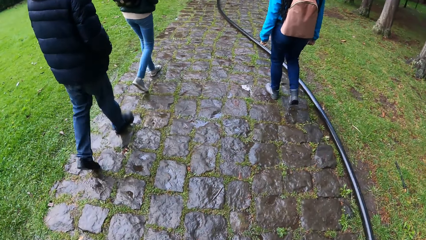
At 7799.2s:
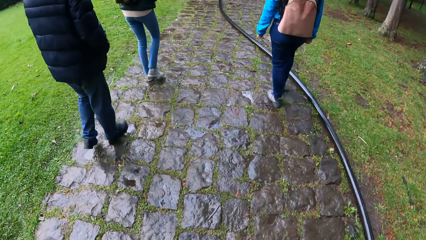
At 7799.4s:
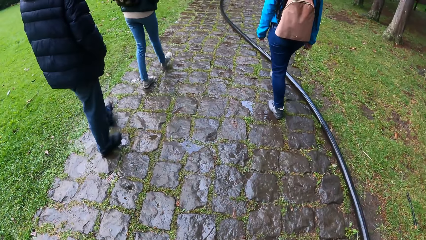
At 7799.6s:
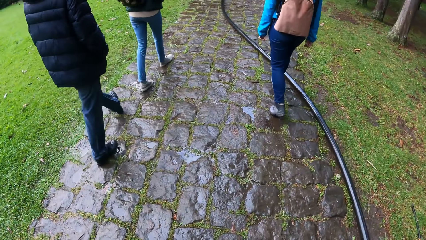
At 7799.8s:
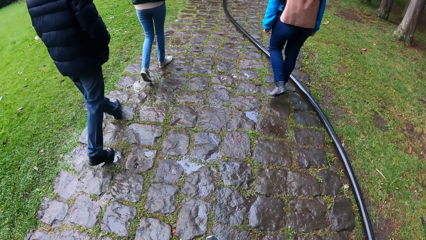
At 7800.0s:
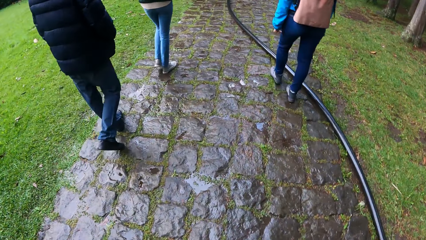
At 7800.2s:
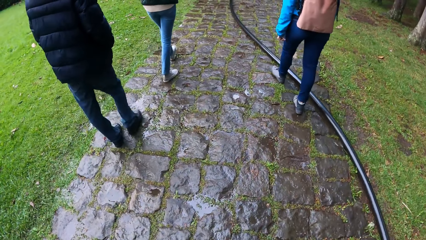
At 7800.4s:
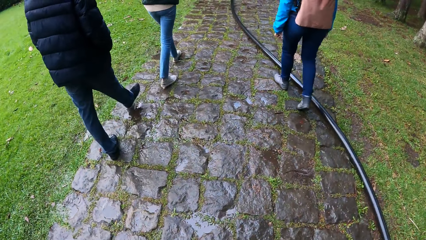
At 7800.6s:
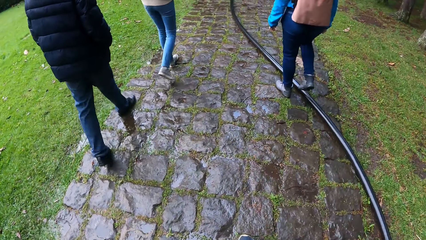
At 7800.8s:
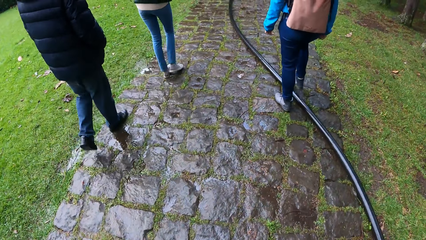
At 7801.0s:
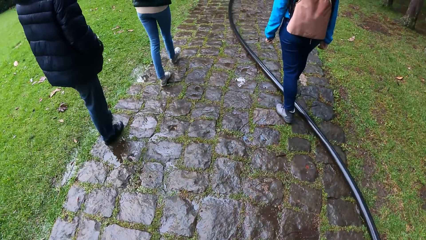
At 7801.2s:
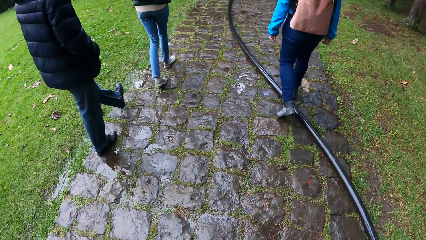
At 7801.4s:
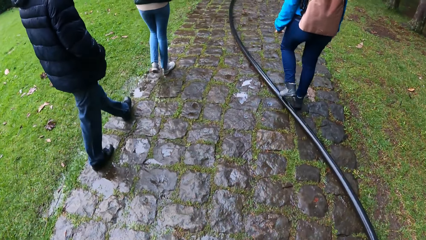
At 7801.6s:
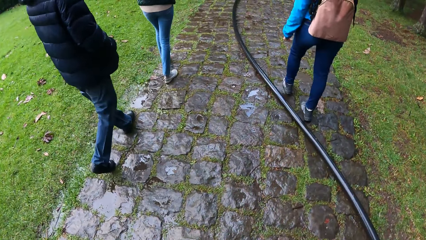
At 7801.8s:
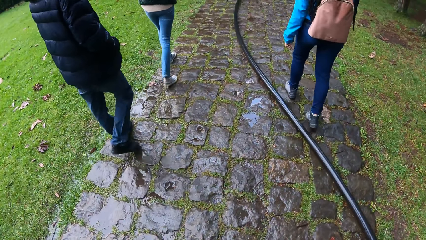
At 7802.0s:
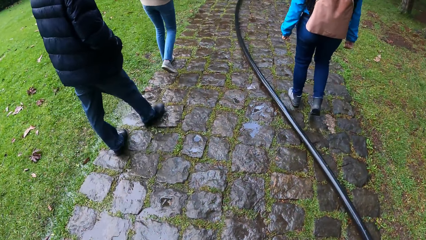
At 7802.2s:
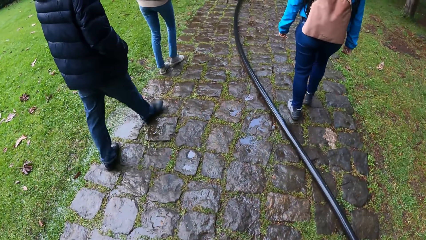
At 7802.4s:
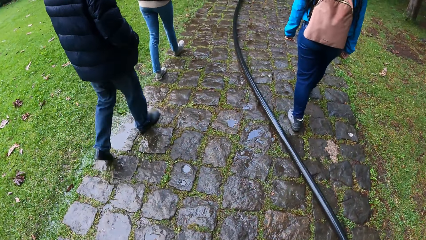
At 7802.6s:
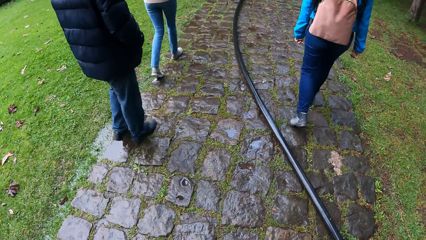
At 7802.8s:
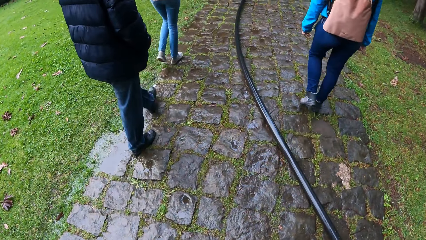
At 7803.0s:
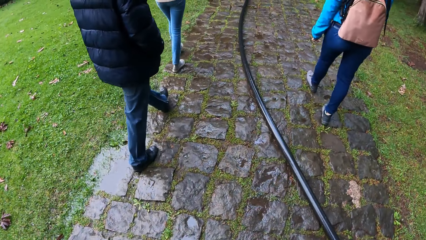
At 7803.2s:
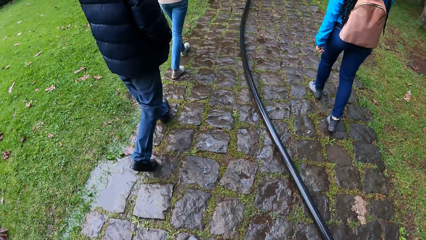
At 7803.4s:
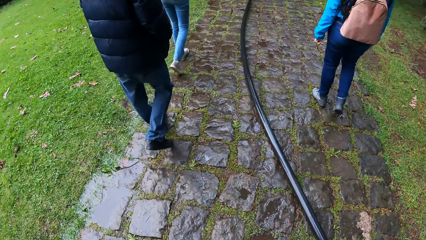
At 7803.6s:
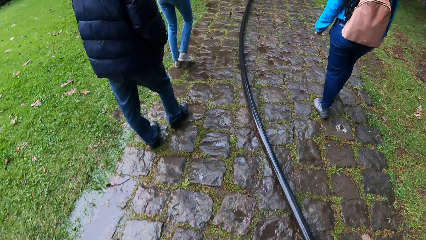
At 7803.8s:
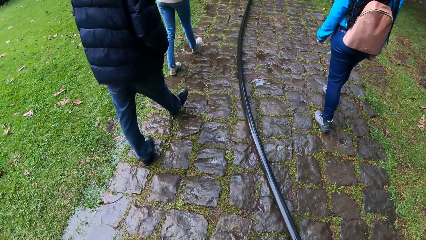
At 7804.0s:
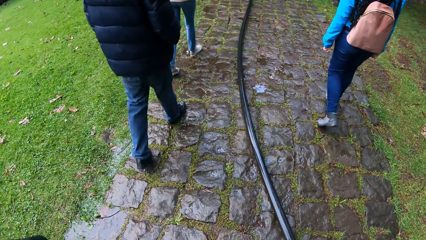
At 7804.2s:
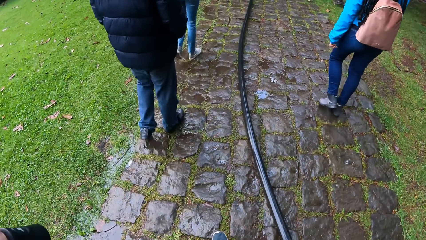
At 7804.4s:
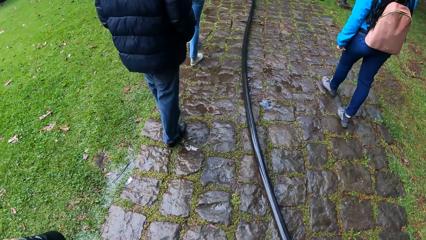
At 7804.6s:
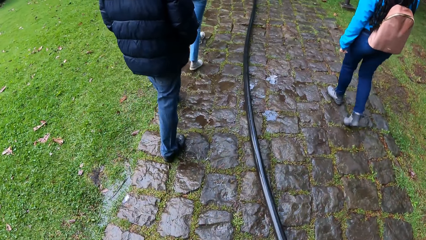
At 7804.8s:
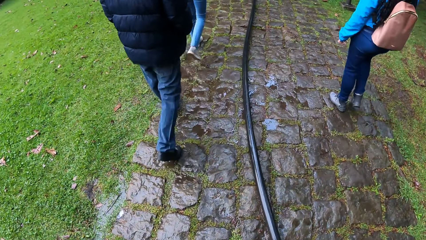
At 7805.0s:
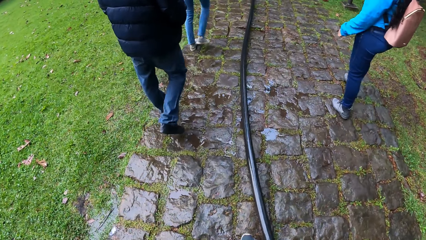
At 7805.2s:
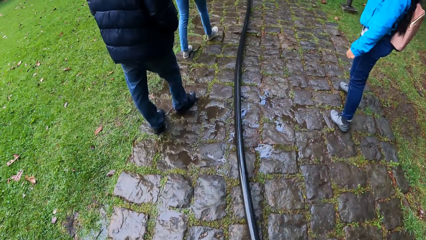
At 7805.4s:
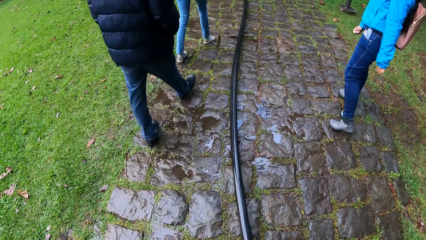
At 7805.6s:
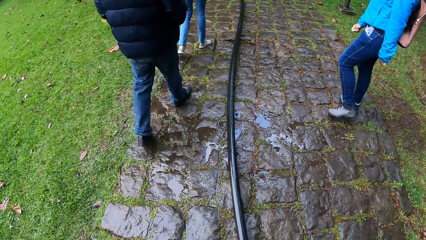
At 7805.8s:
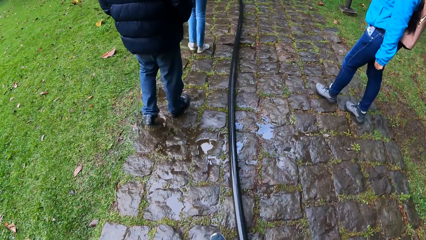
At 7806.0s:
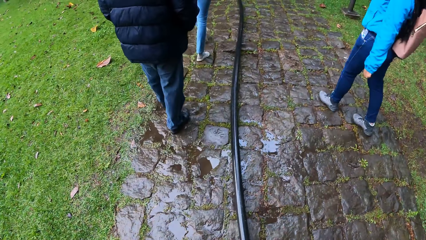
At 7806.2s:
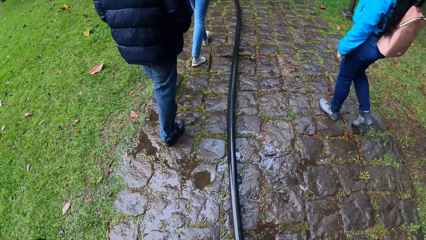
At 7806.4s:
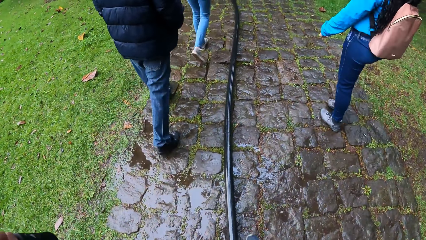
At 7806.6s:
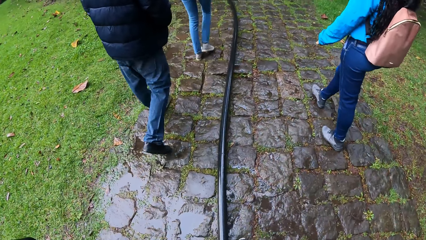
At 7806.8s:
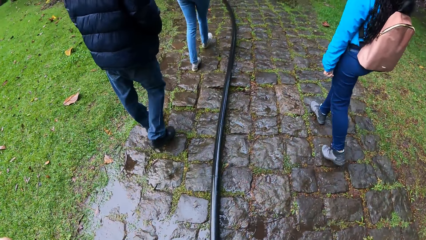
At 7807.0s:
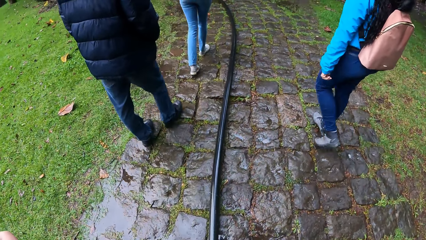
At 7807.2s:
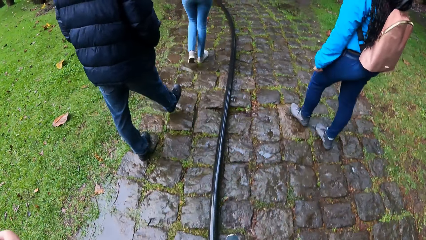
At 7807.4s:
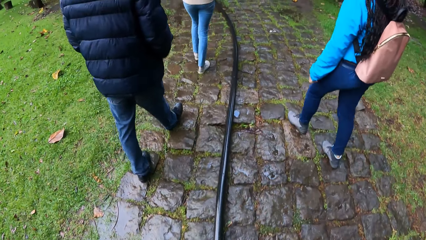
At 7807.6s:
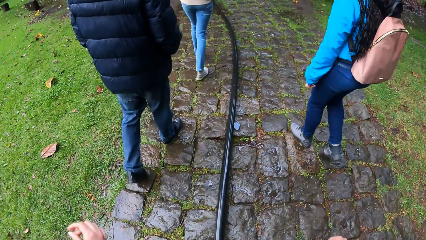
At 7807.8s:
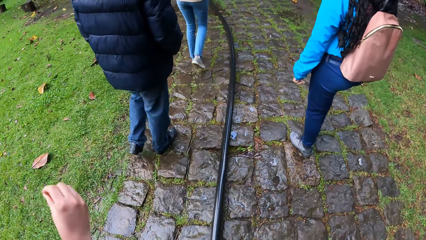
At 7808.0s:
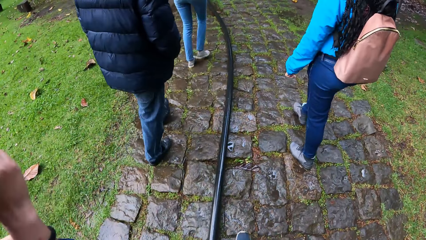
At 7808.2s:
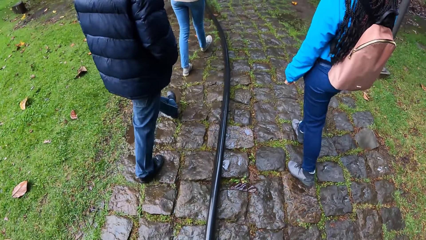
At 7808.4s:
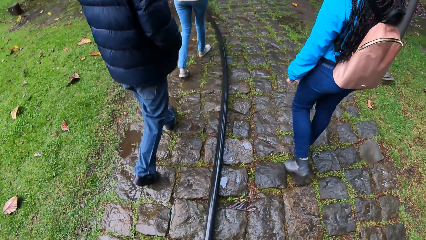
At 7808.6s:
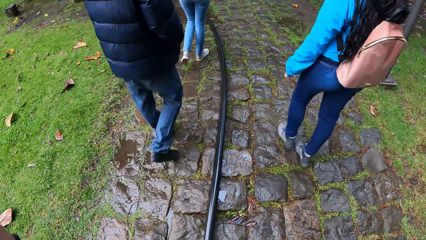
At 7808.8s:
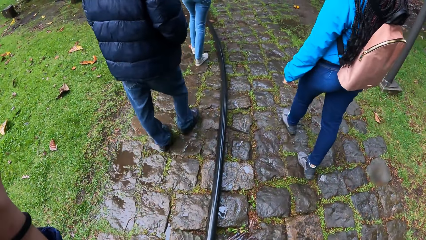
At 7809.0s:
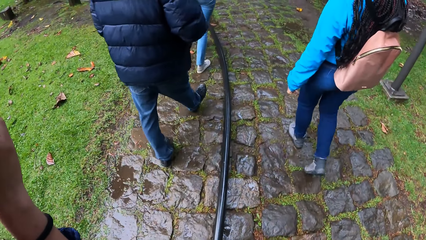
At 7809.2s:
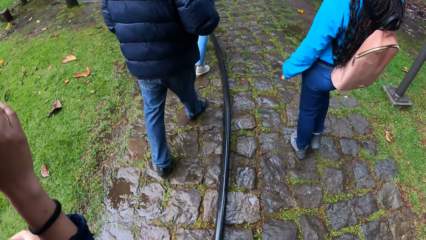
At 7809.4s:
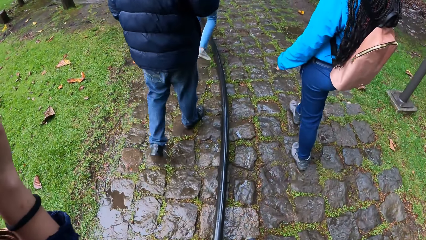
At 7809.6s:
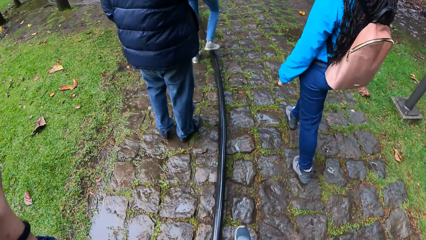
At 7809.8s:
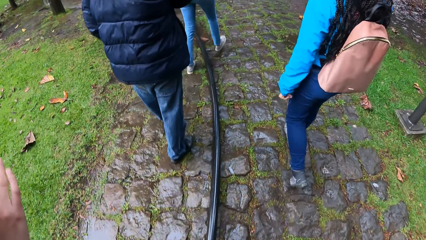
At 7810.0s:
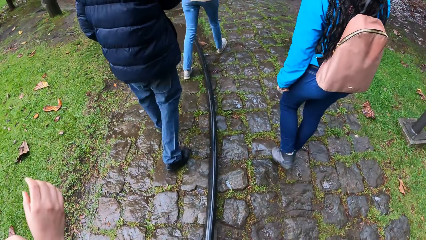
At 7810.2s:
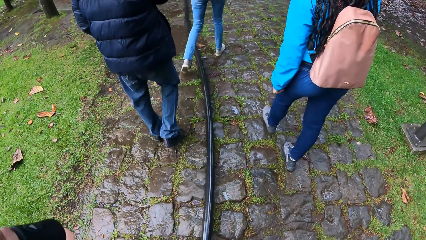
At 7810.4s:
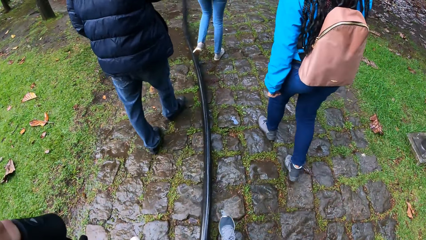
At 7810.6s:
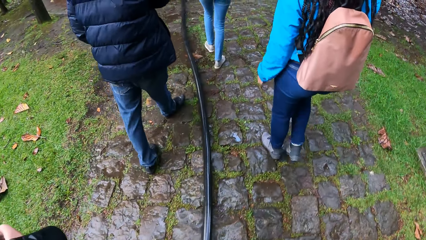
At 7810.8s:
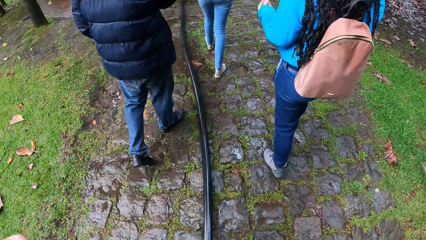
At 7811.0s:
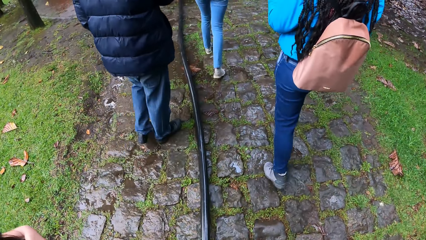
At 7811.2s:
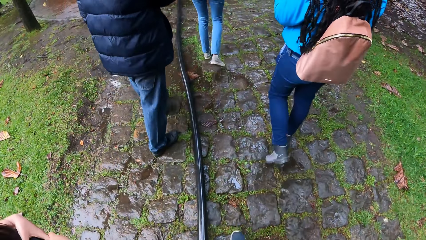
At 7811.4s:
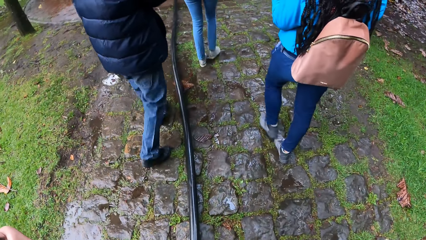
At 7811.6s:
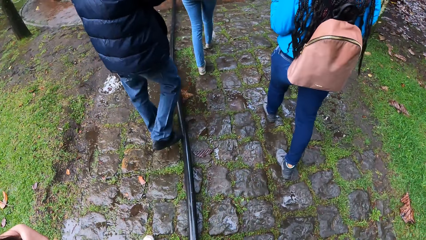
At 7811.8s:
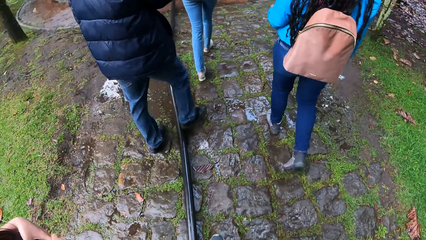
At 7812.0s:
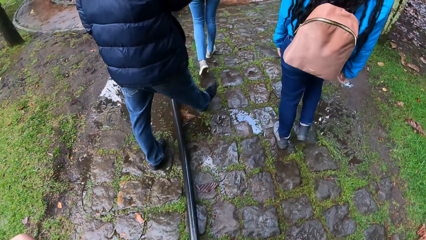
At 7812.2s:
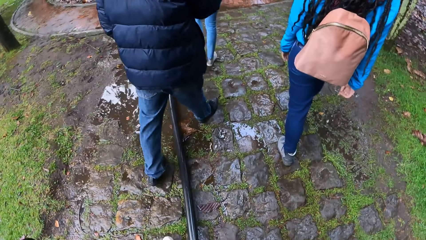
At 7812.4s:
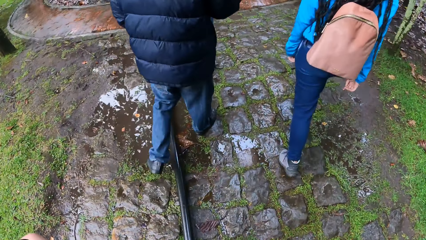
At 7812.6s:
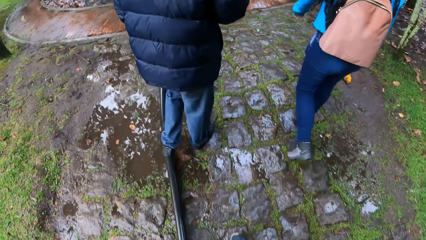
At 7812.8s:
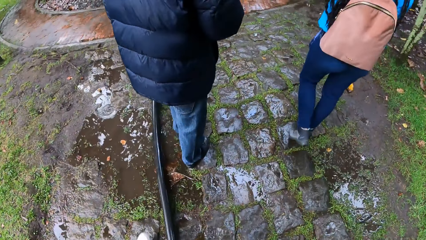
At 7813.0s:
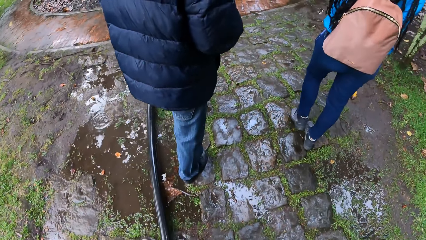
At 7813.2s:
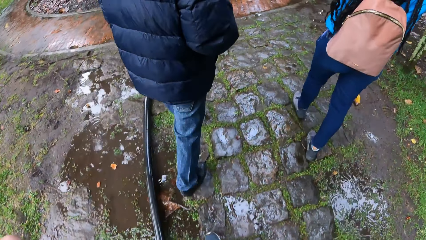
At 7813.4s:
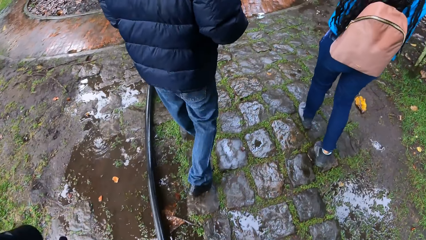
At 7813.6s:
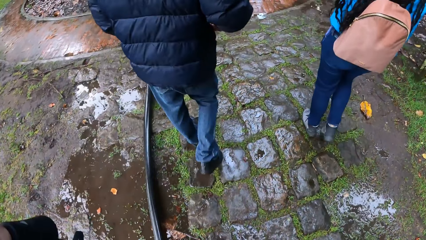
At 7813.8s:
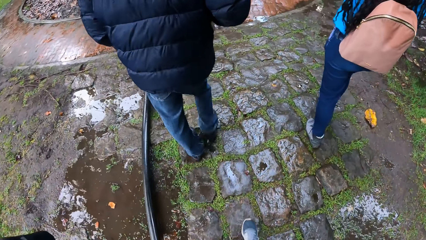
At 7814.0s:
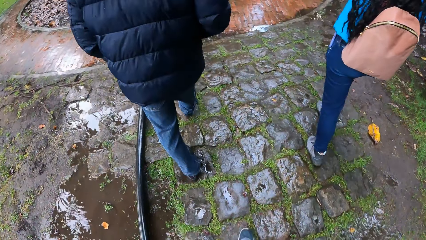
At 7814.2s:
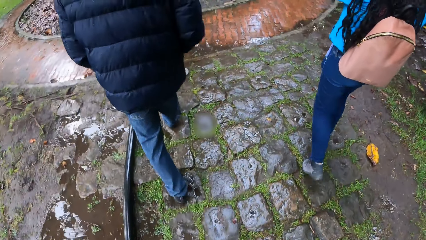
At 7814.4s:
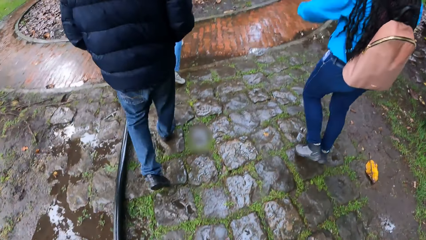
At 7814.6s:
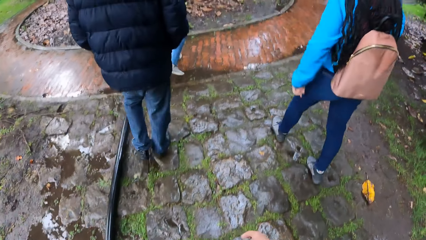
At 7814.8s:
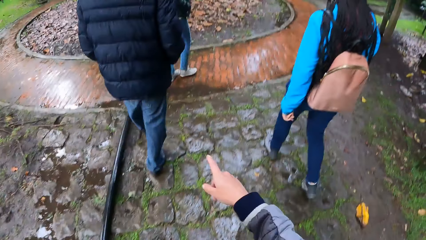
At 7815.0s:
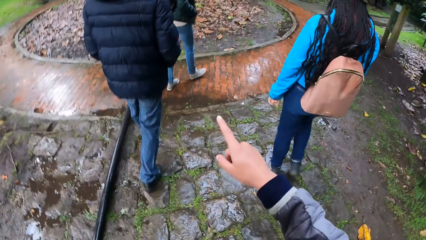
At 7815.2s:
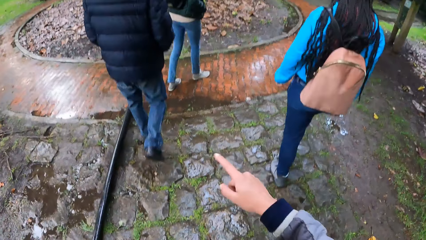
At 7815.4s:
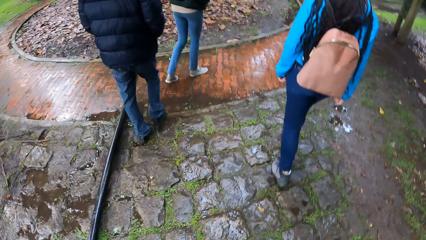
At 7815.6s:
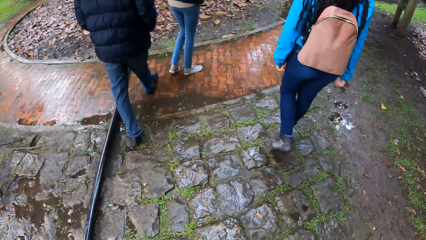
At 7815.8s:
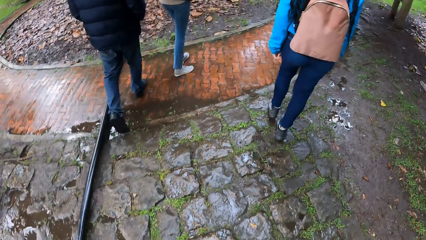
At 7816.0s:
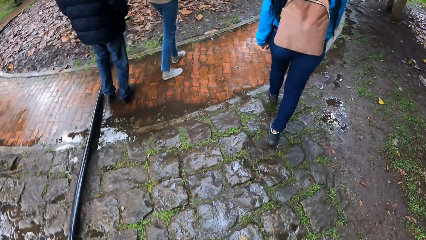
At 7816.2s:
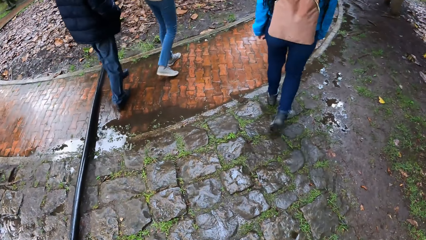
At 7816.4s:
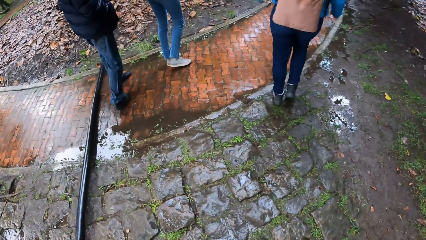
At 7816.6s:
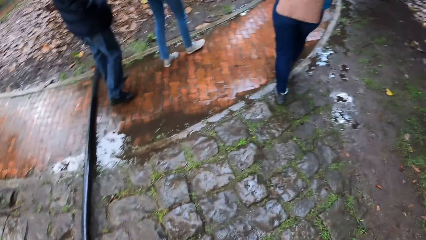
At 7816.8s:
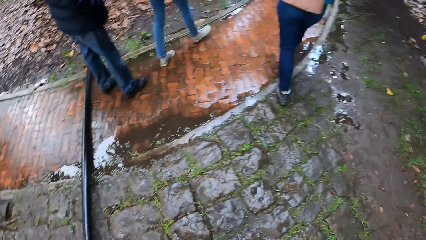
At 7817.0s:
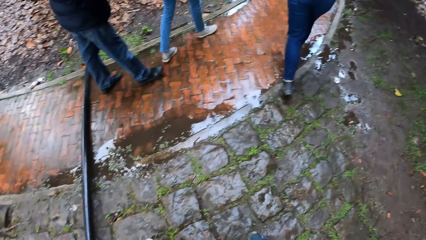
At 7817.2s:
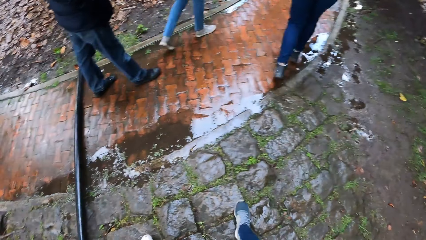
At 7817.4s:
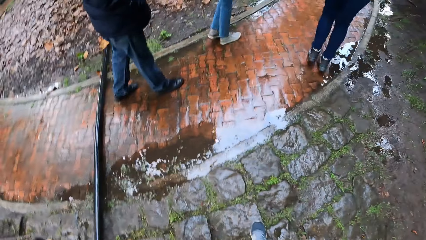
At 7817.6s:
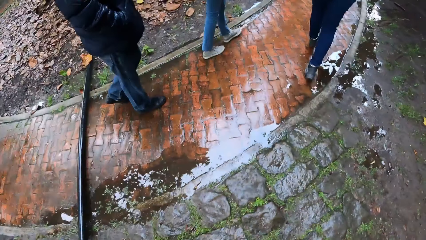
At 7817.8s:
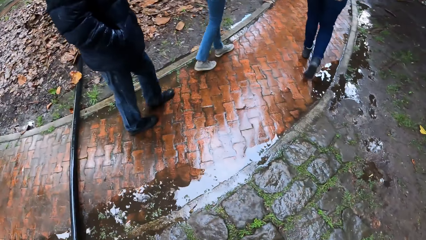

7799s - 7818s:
A woman looks behind. Another woman adjusts her glasses with her right hand. The second woman holds something with both hands and moves her hand. The first woman moves her hand. A man walks on the road. The first woman points at something. The camera wearer points her right index finger forward. The man looks backward.
